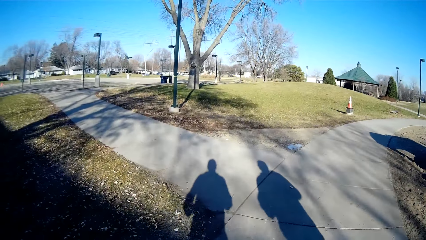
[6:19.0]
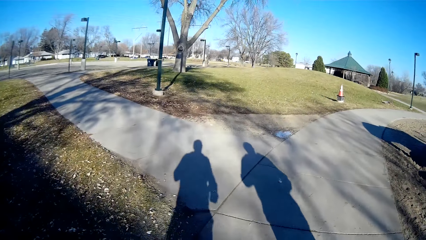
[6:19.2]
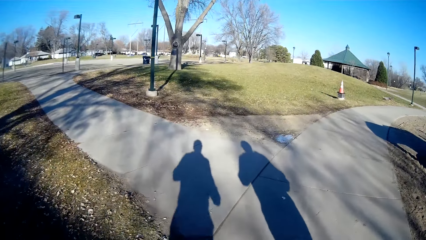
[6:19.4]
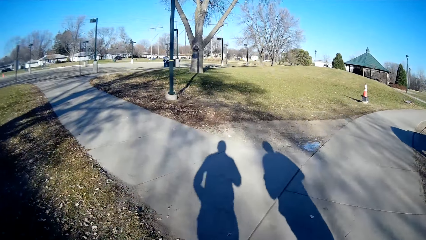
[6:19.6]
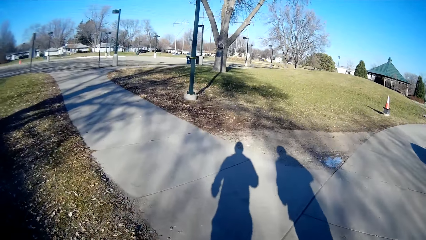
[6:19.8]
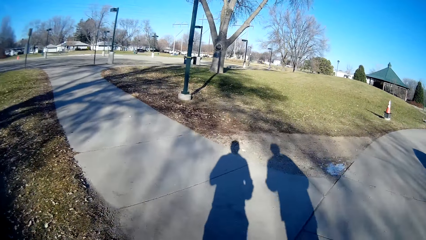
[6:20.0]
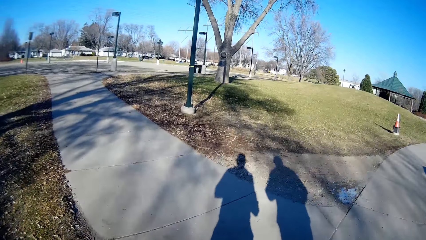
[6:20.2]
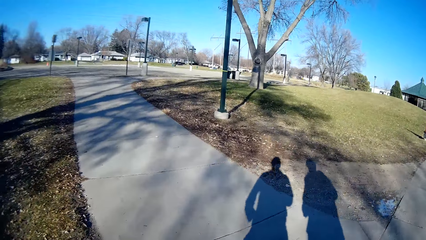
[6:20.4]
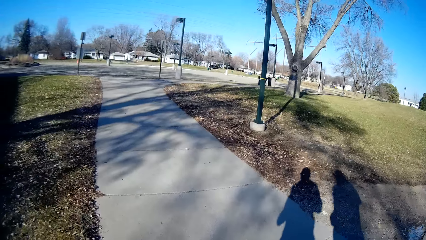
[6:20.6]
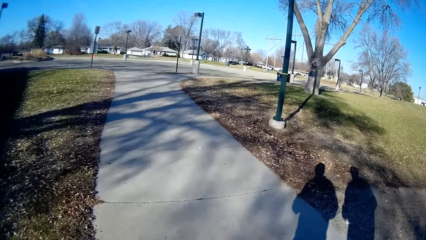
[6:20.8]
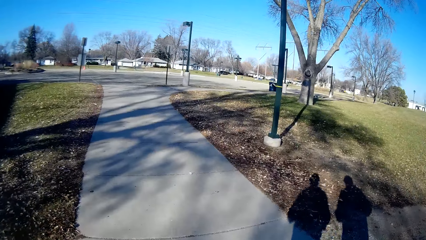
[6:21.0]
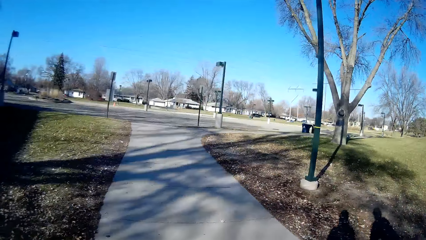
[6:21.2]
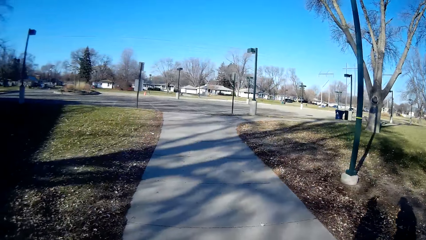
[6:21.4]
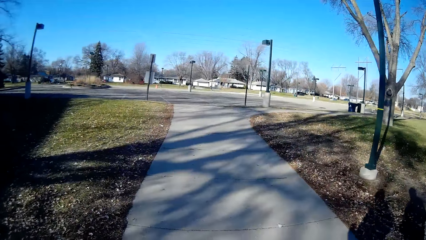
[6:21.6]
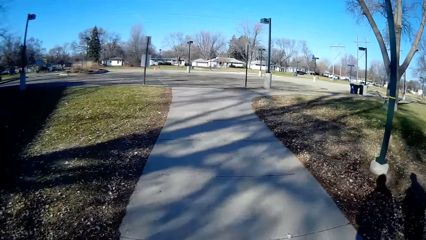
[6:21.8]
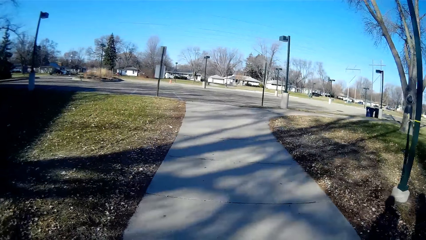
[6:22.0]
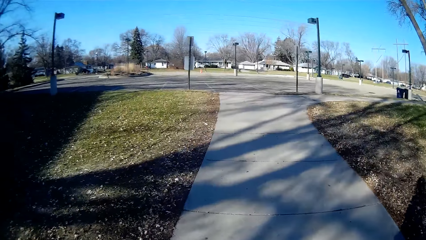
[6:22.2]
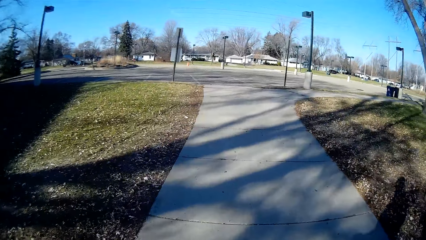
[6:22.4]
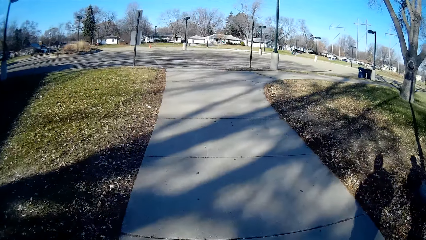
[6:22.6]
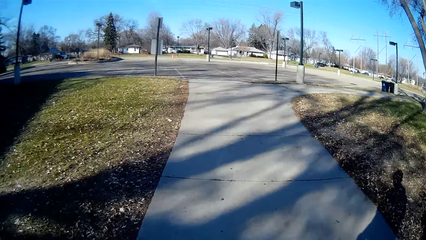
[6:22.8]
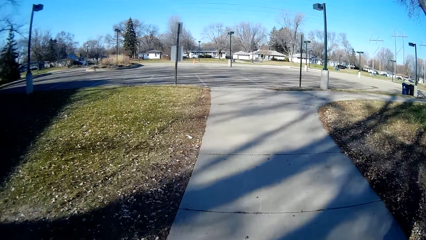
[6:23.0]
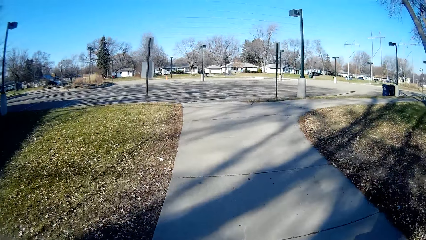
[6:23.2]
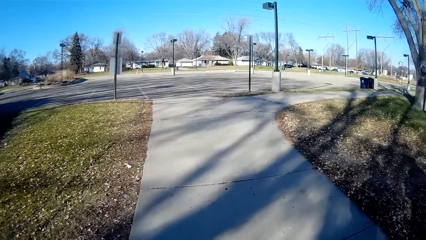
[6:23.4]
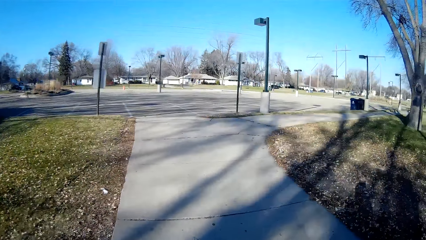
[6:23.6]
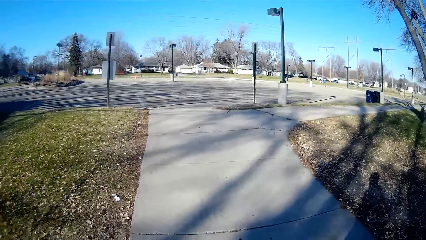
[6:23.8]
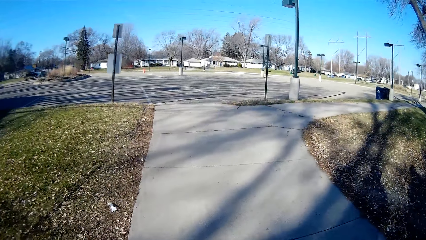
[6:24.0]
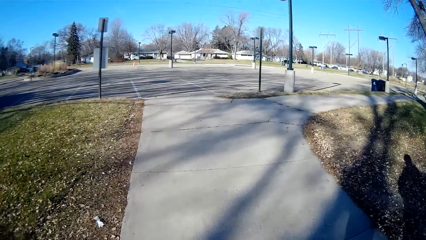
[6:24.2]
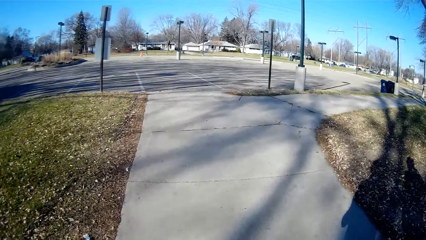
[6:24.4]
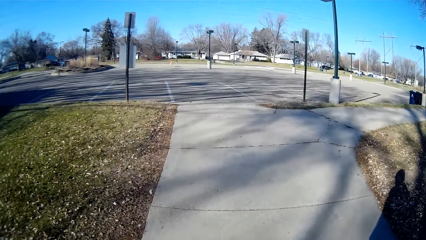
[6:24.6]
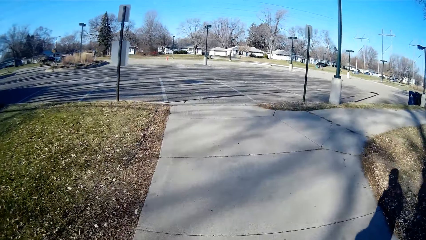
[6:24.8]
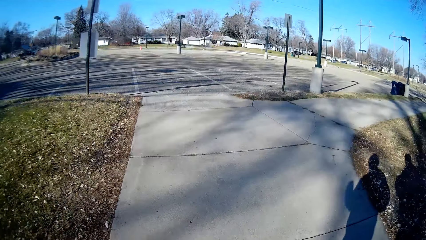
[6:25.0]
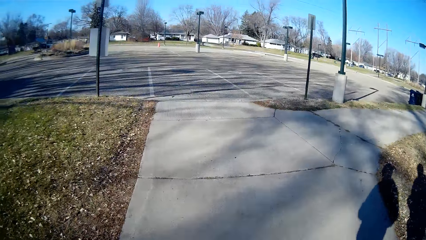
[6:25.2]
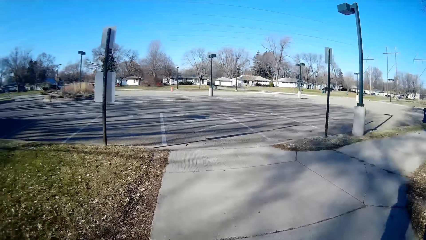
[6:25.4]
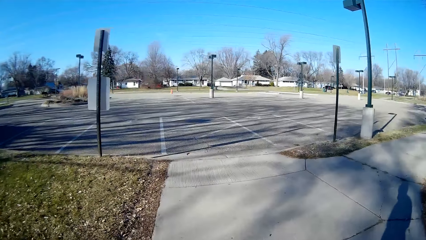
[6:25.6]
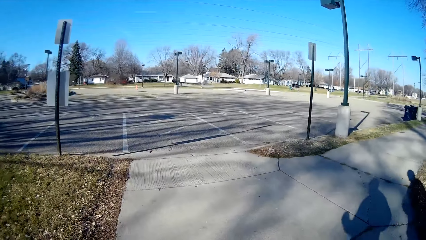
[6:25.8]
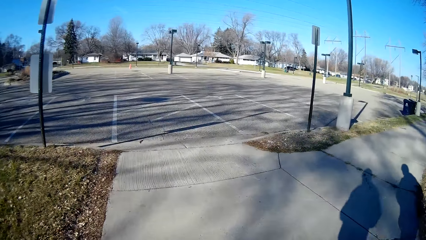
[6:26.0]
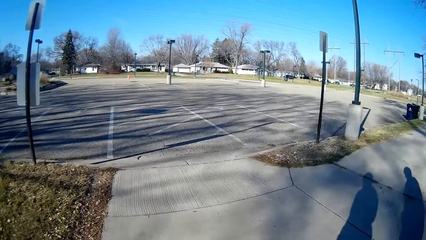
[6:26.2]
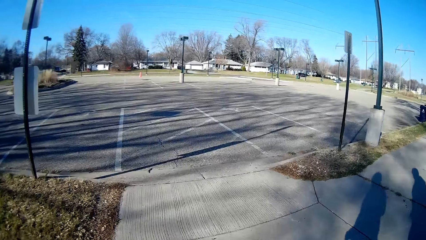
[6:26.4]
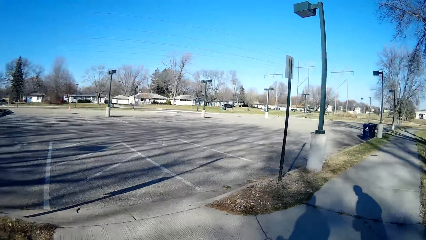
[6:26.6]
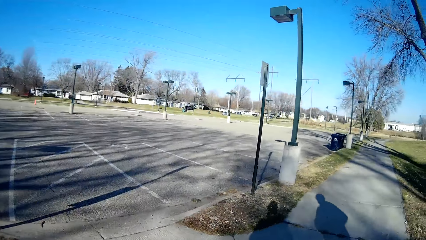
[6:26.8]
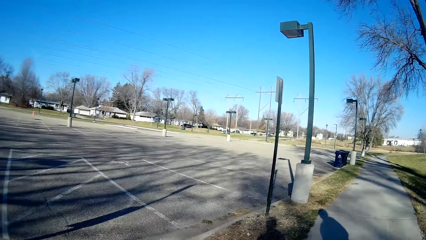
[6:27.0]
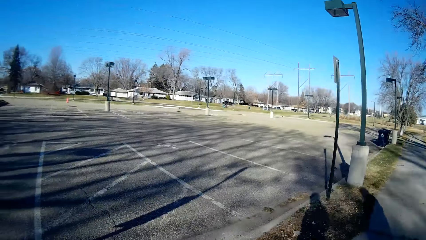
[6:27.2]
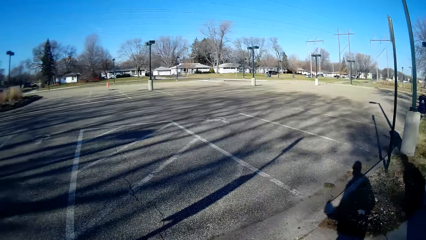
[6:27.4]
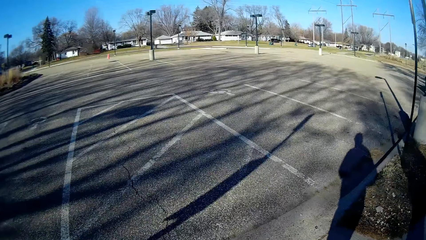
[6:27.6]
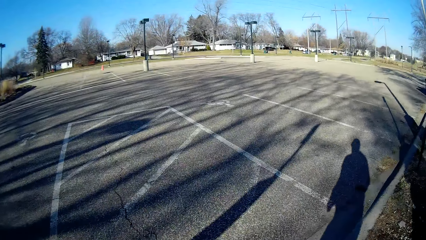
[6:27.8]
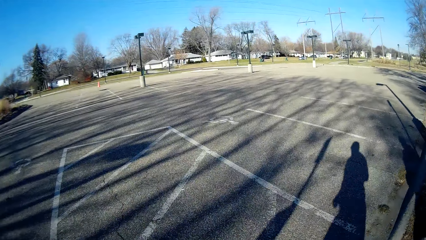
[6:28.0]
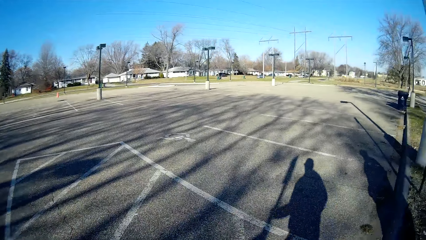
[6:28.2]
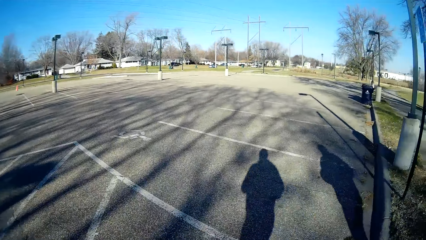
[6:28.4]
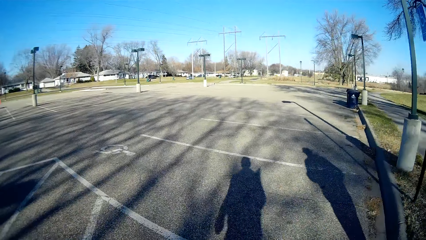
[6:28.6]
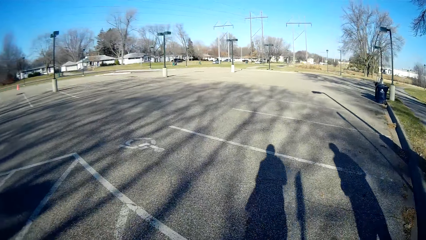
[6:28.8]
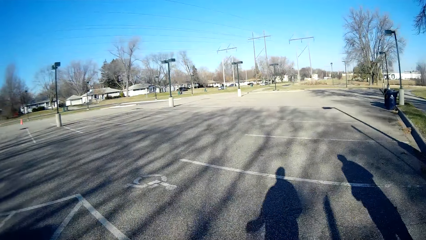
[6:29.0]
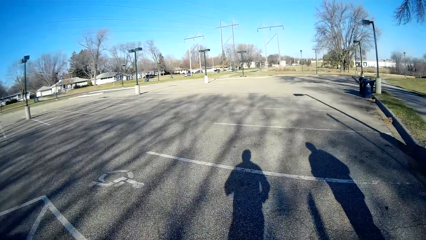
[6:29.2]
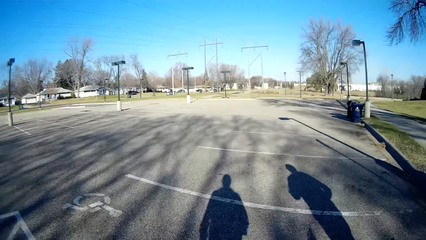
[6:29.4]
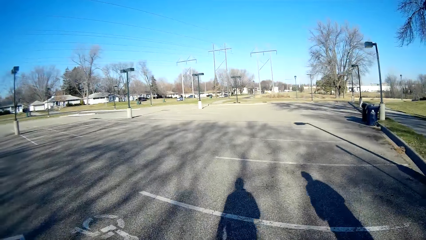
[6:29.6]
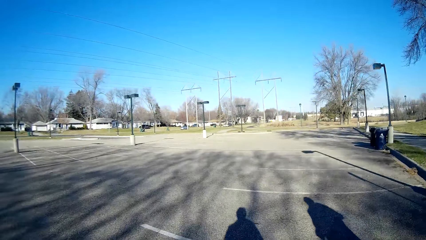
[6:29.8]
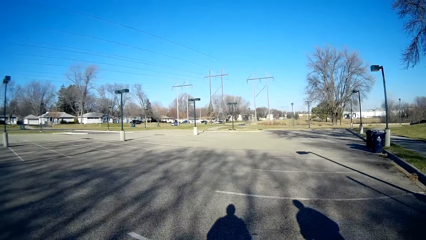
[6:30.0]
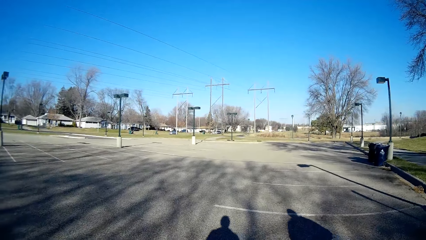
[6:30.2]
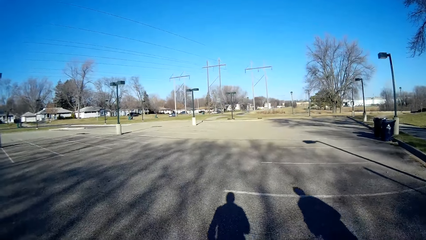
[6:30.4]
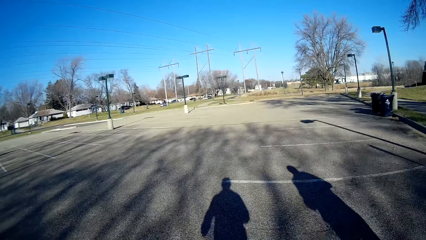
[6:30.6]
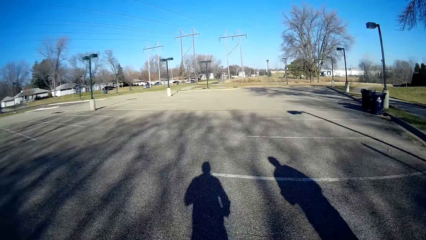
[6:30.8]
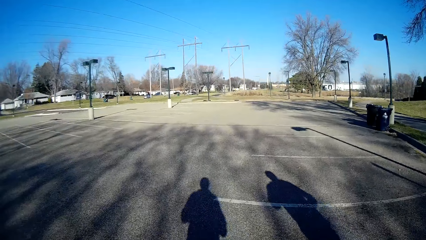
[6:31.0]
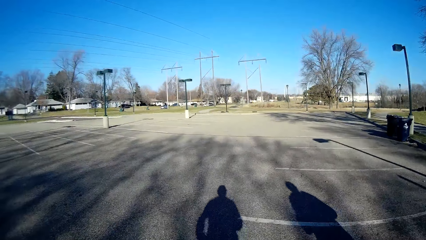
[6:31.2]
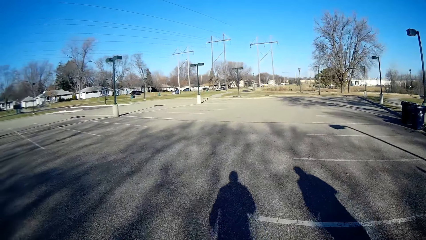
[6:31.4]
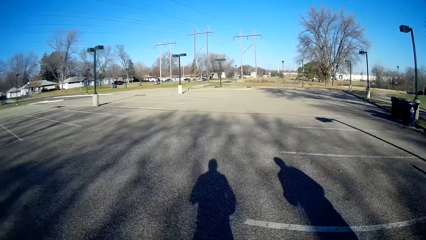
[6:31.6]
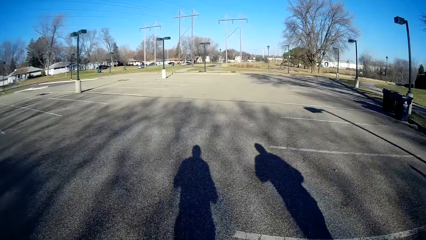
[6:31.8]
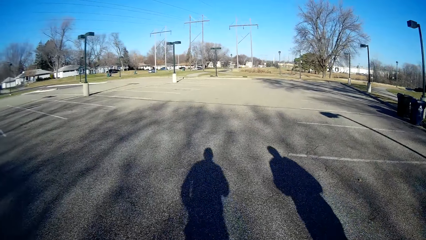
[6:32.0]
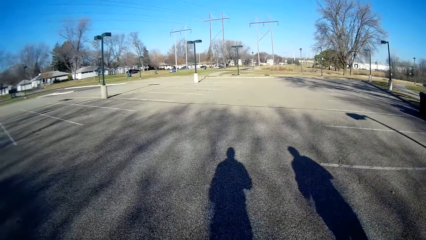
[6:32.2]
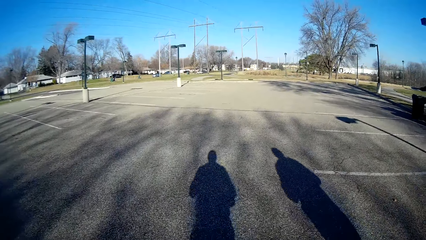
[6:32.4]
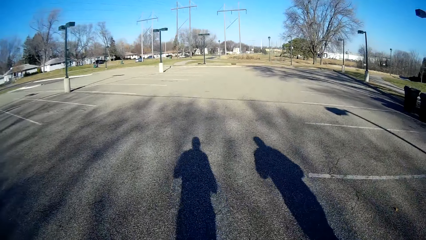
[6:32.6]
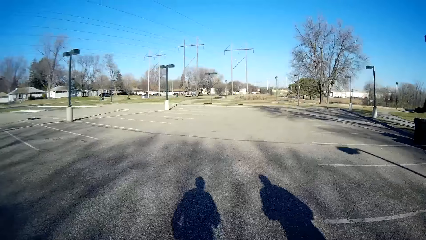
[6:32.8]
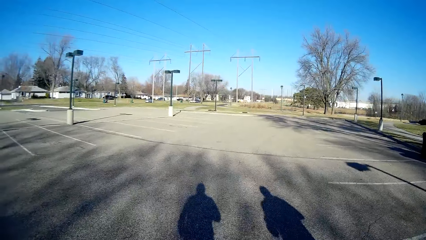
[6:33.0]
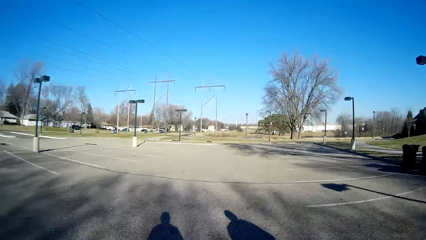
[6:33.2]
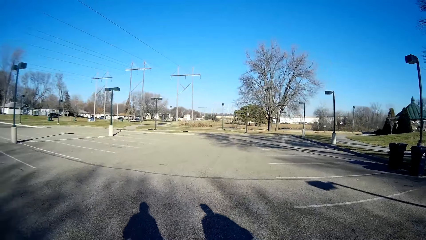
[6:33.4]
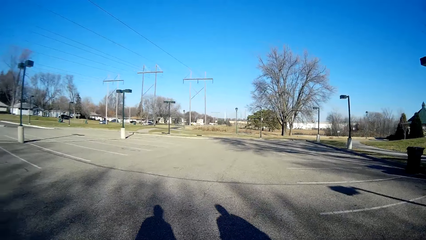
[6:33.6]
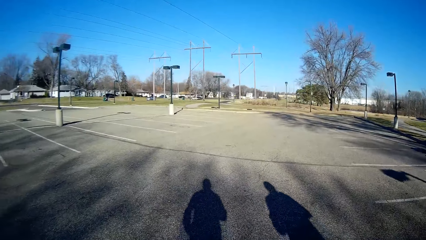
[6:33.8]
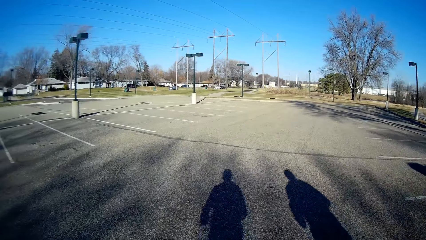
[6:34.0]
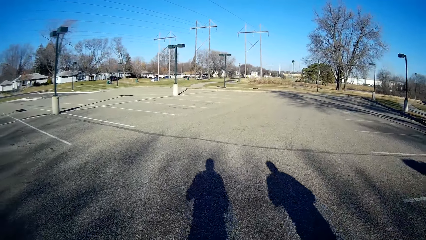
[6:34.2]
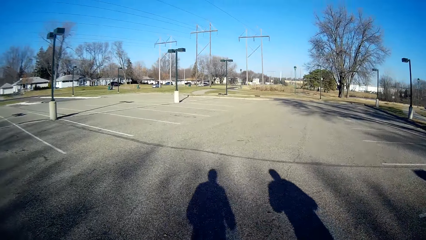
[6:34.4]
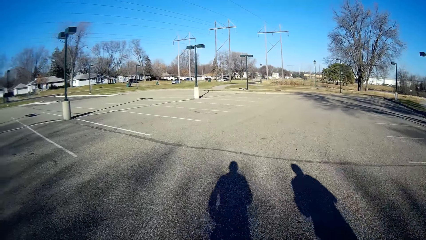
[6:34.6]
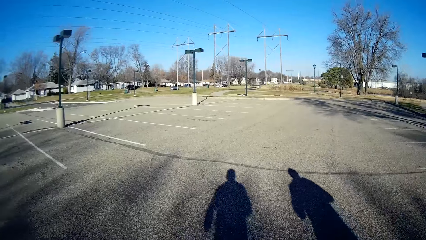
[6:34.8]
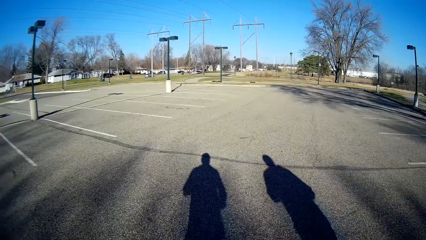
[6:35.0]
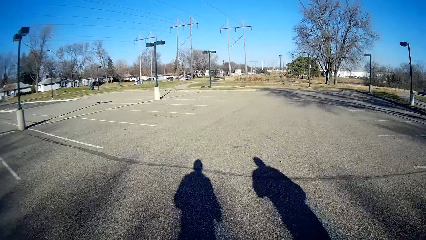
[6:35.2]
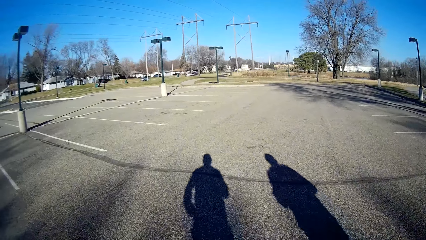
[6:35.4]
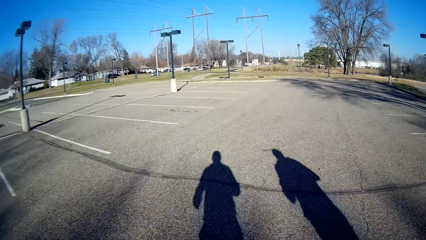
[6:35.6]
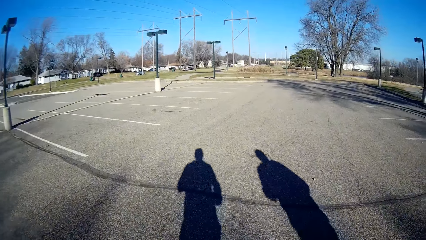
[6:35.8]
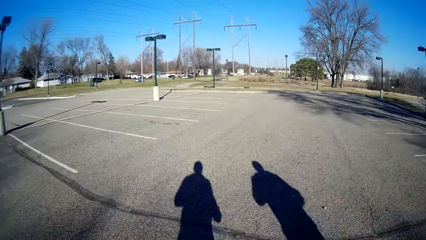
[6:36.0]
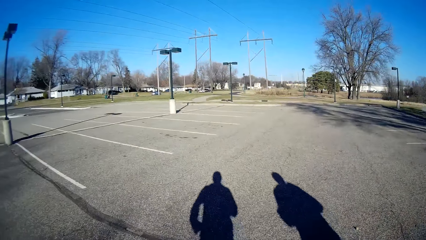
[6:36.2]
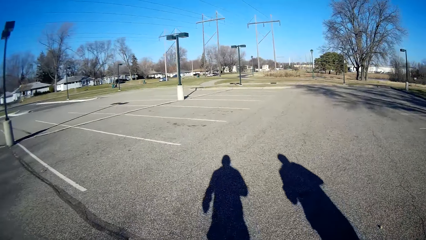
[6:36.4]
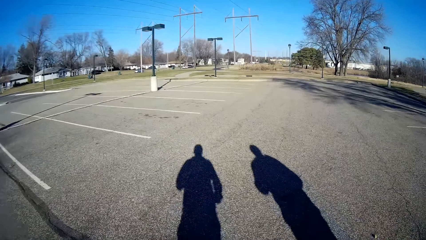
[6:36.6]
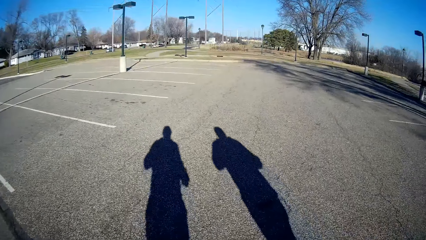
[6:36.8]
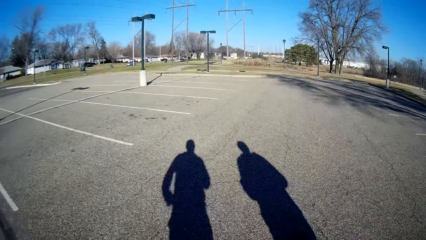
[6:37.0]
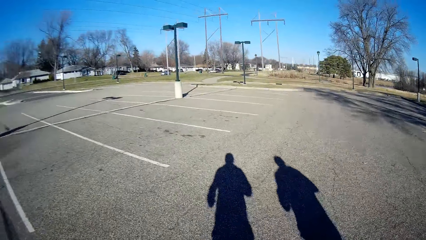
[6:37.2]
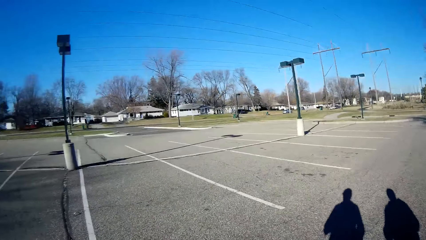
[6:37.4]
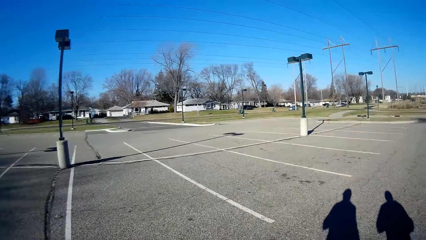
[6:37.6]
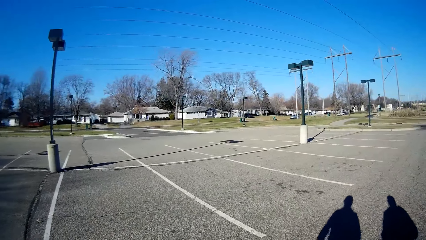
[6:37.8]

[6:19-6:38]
The camera wearer turns left. They jog in a pitch.
